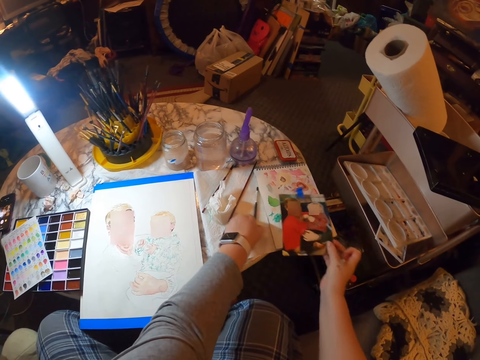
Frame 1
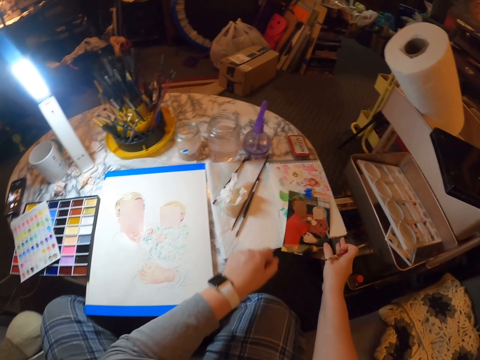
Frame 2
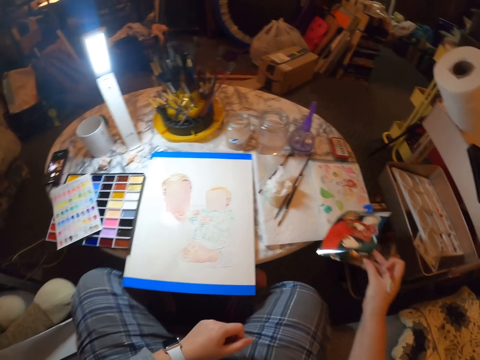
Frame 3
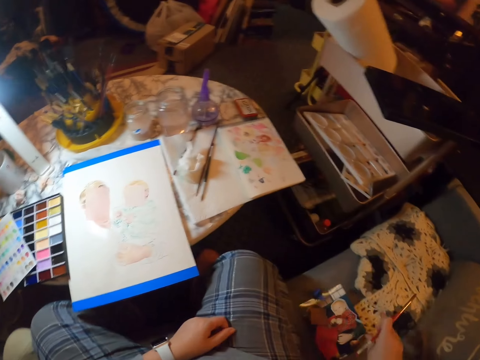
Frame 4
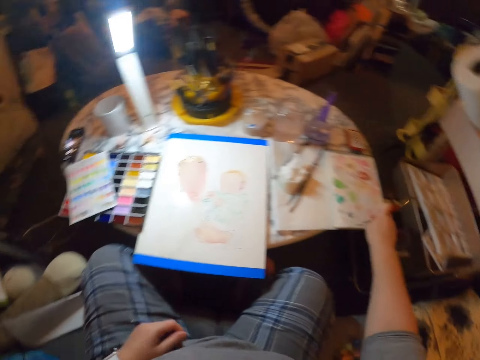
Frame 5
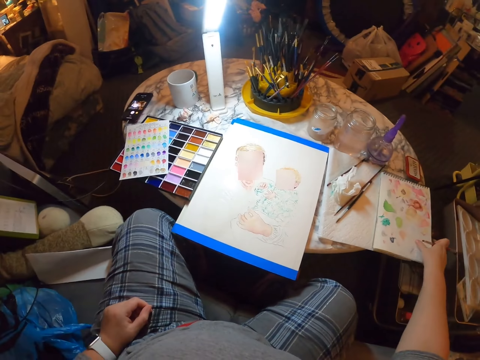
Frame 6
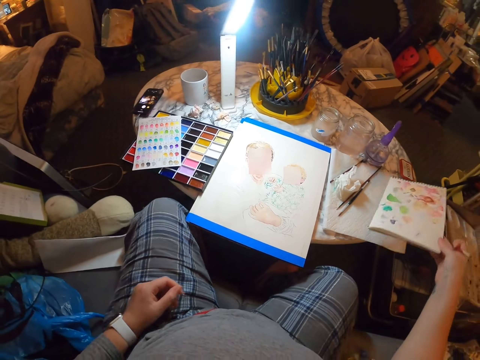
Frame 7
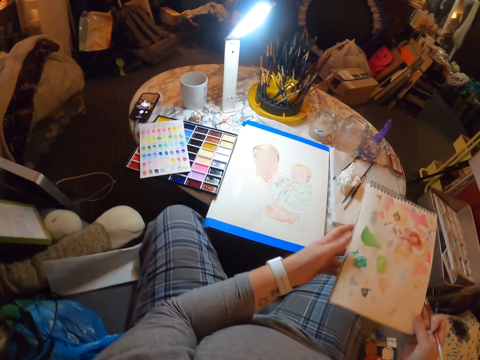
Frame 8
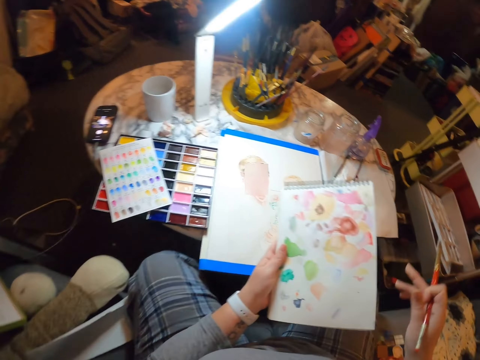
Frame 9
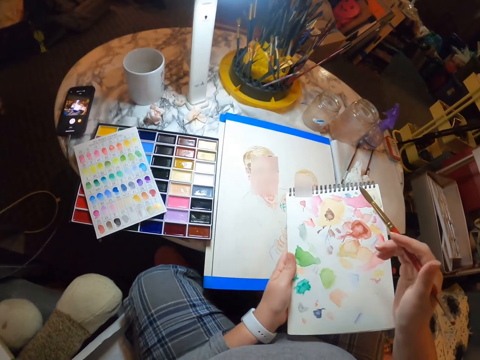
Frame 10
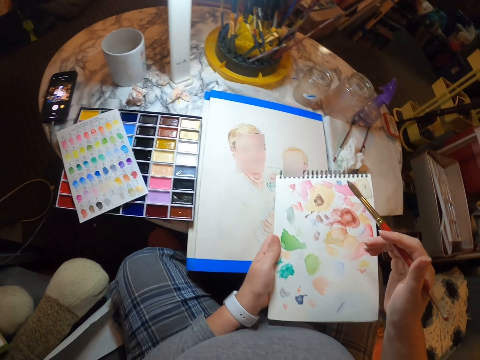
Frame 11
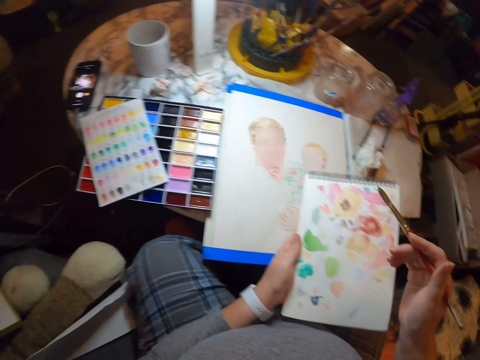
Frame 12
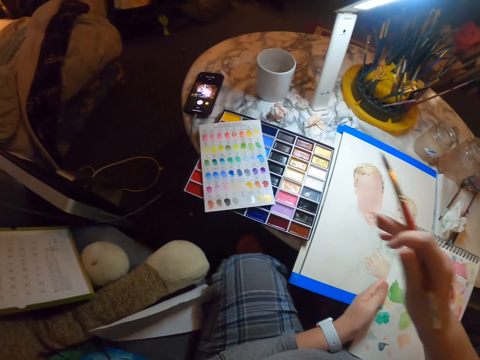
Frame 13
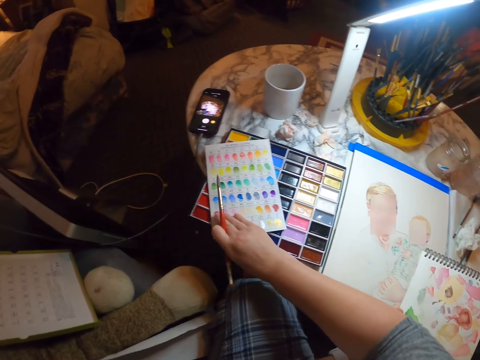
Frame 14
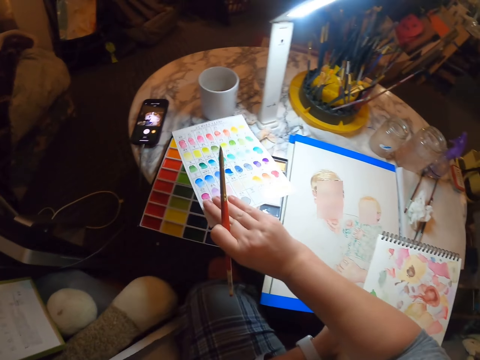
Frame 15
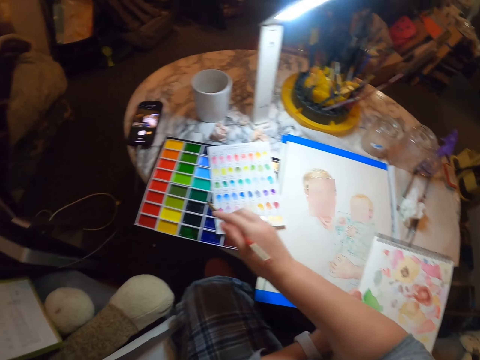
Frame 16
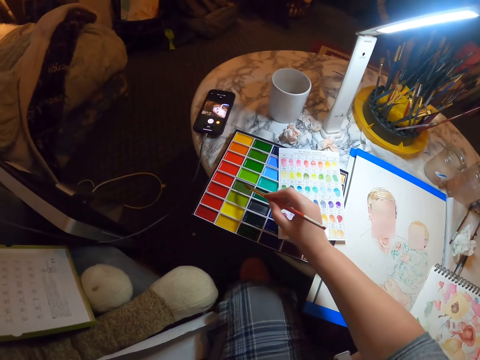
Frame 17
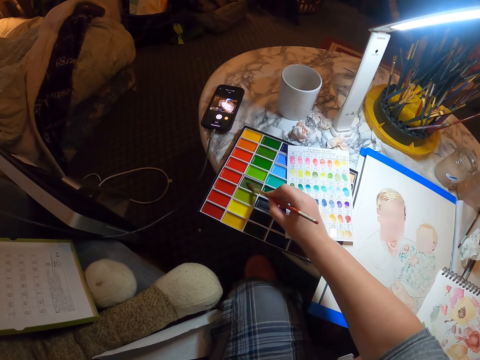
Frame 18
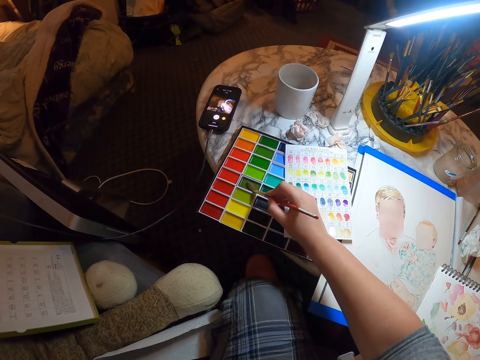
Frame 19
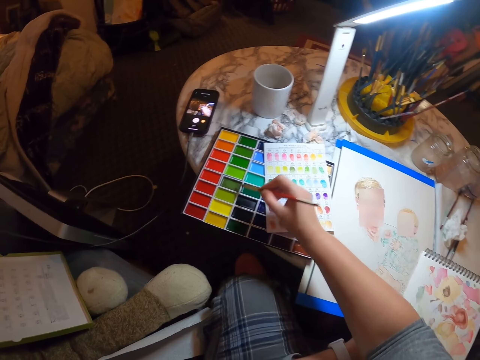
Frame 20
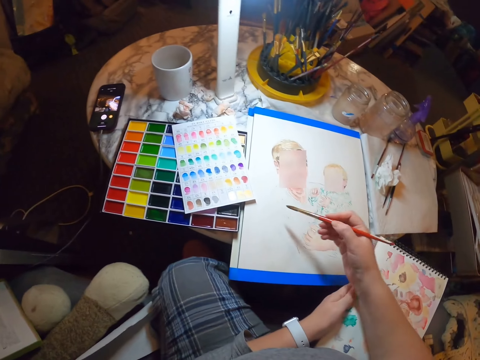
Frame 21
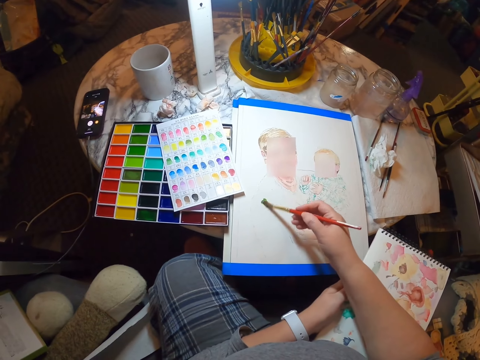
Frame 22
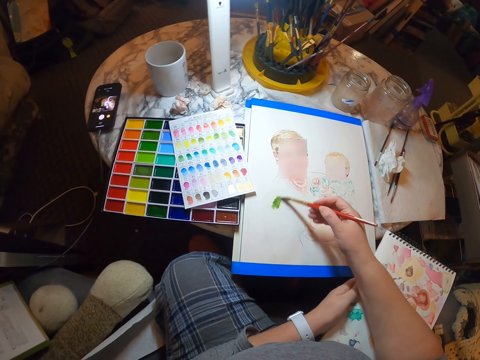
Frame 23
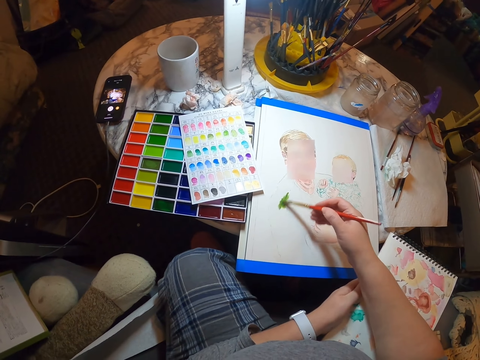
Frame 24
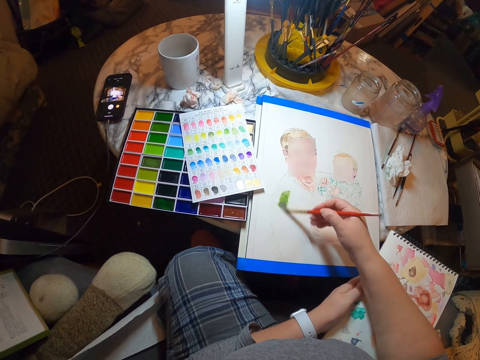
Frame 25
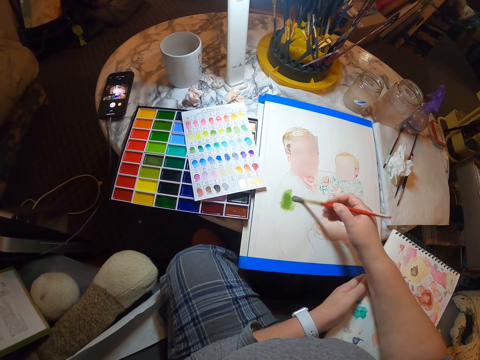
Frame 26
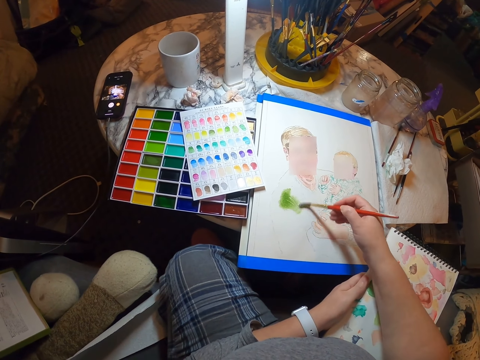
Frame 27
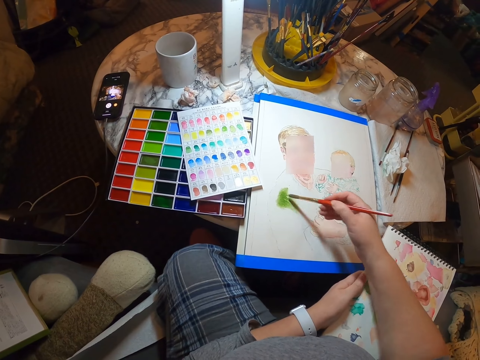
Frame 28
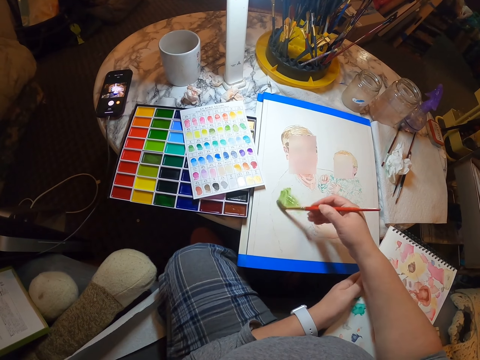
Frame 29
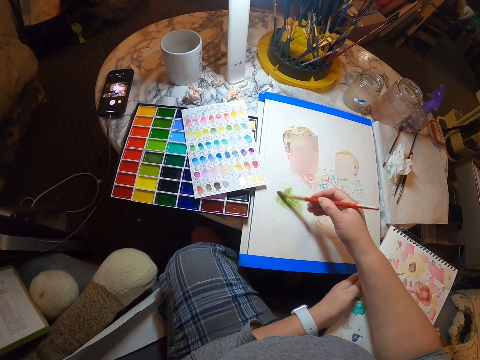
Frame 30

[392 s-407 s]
The camera wearer puts a picture on the book. They move a brush on the book. They remove the picture from the table and place the picture on the chair. They pick the book from the table. They hold the book on the hand. They look at the book. They move the book. They move the paper on the table. They take paint. They place the brush on the painting colors. They paint a person with the brush on the palette.

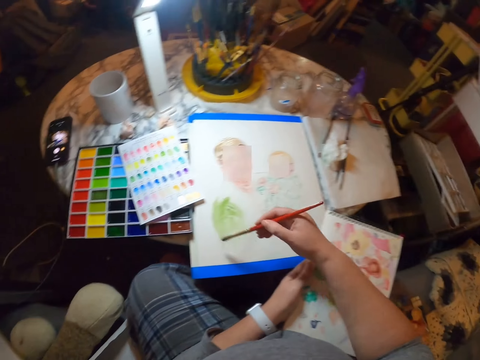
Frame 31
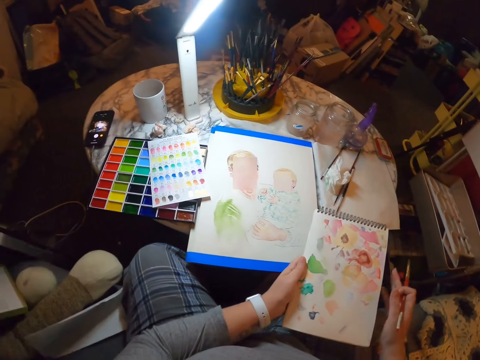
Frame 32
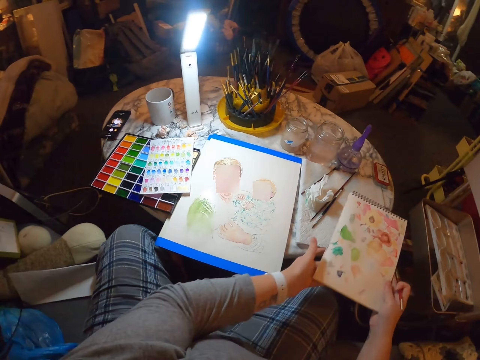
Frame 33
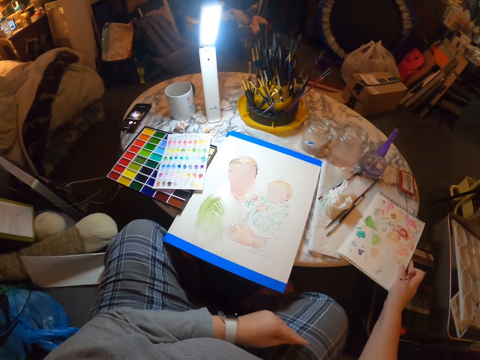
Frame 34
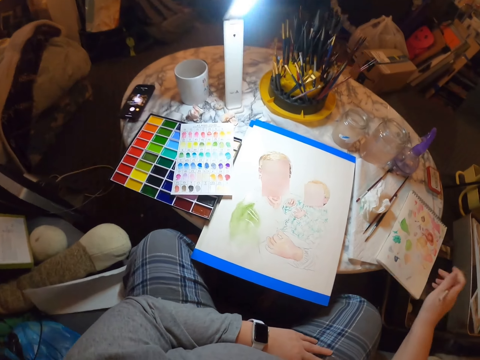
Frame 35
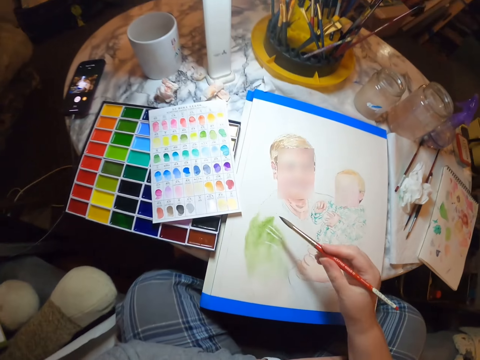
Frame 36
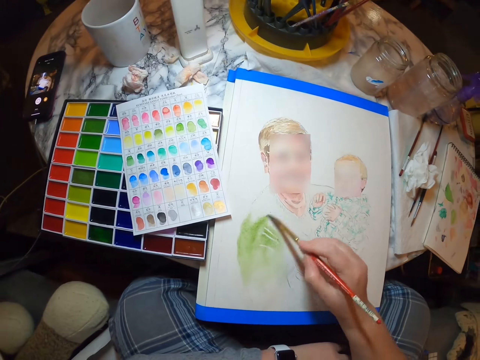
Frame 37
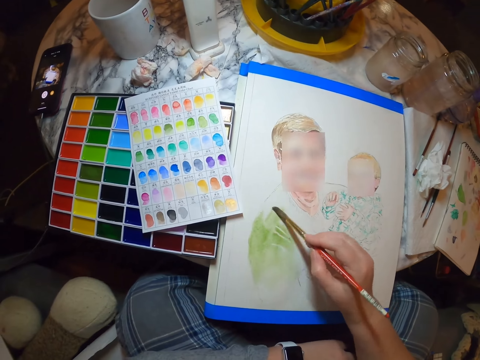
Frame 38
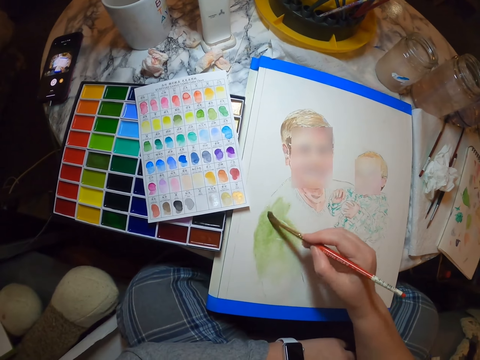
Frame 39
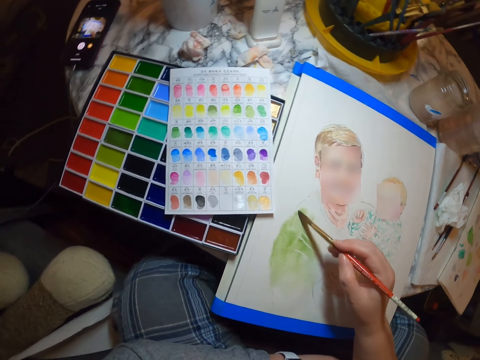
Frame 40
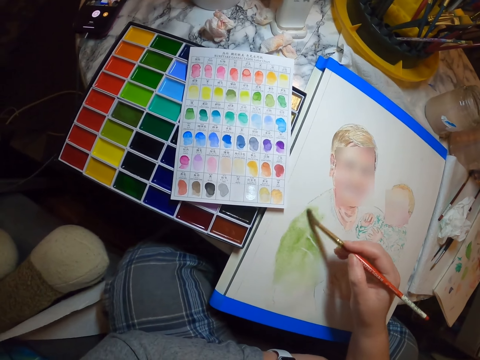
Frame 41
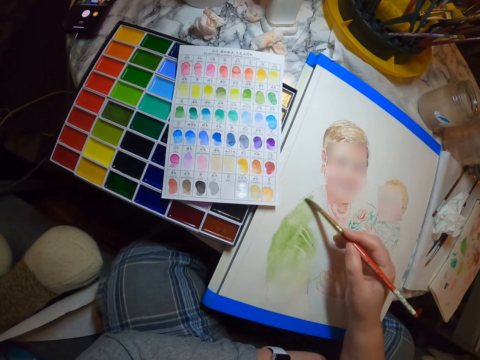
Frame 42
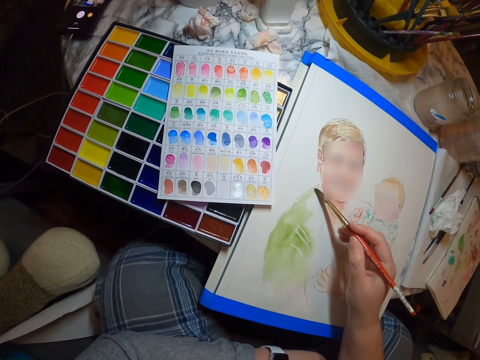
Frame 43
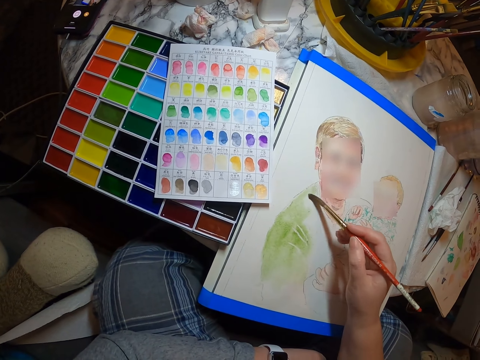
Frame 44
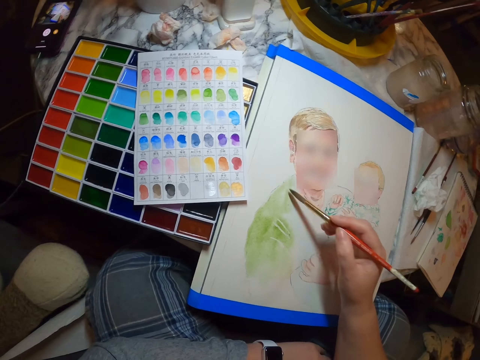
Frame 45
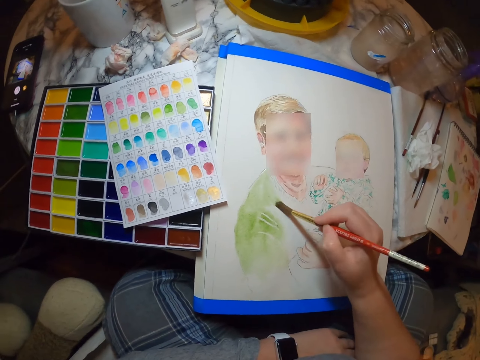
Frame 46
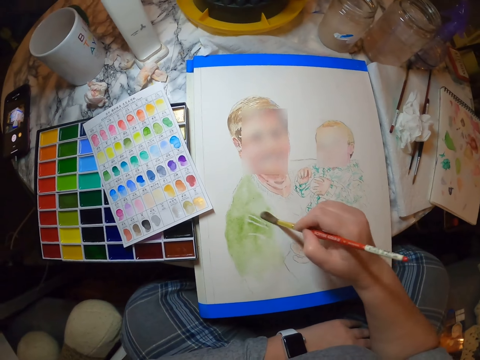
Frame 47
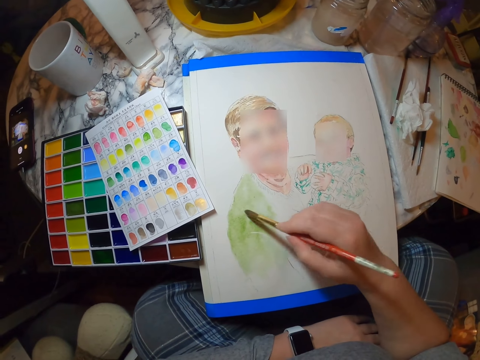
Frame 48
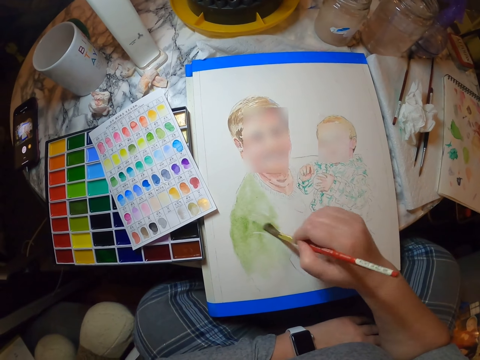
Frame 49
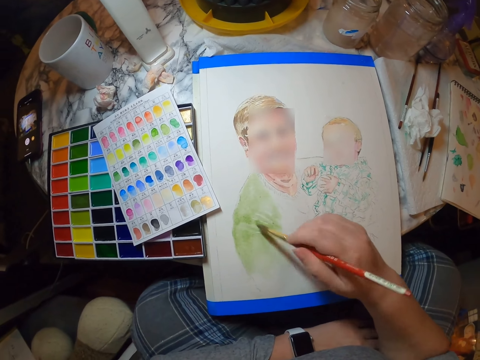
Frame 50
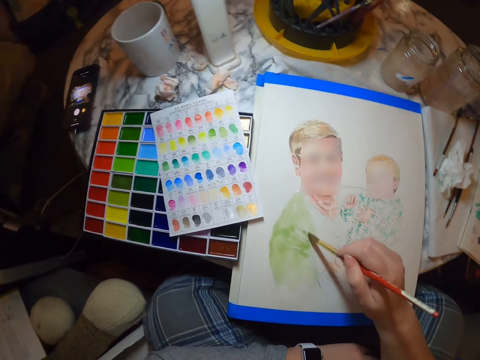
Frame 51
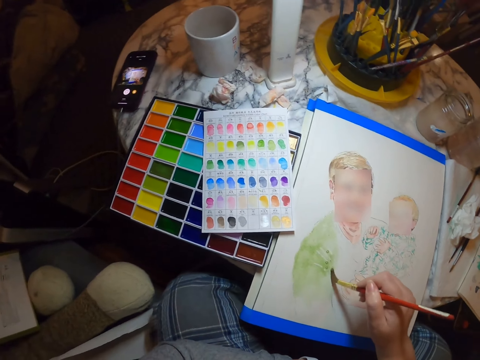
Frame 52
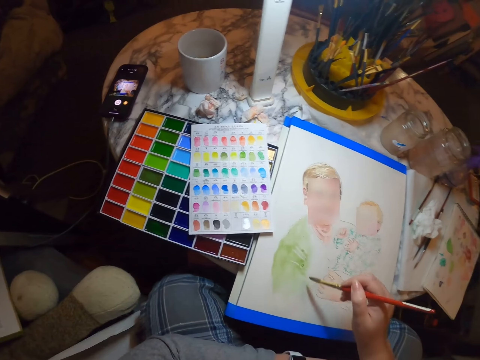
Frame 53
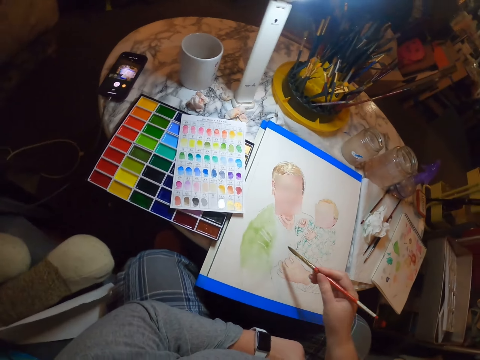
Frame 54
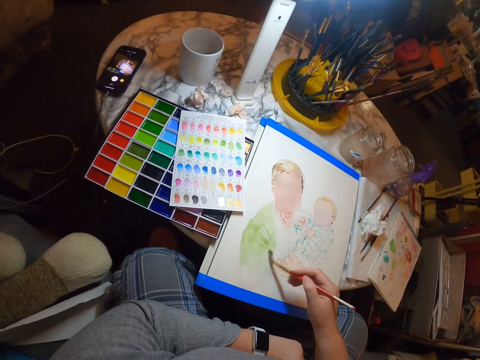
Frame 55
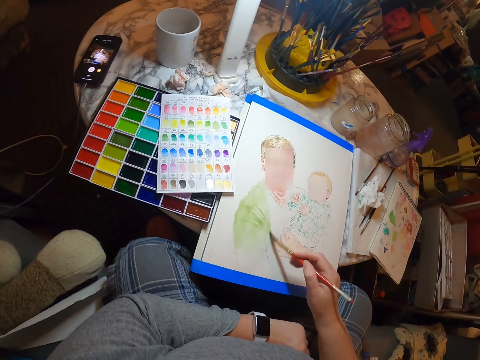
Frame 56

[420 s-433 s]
The camera wearer holds the book with his hands. He places the book on the table. He paints a person with a brush on the palette.
